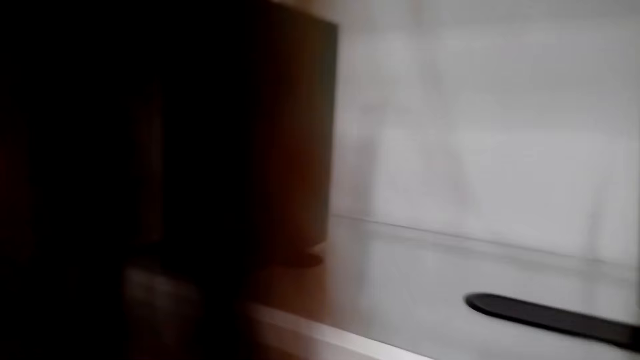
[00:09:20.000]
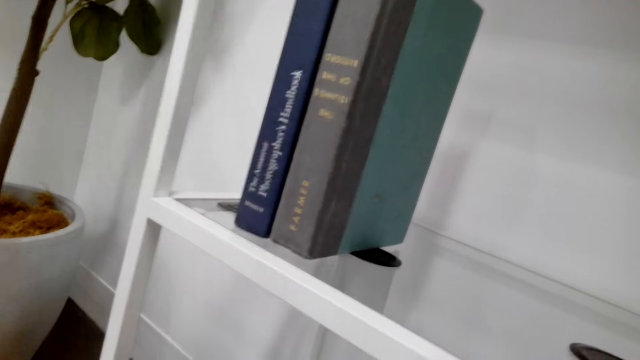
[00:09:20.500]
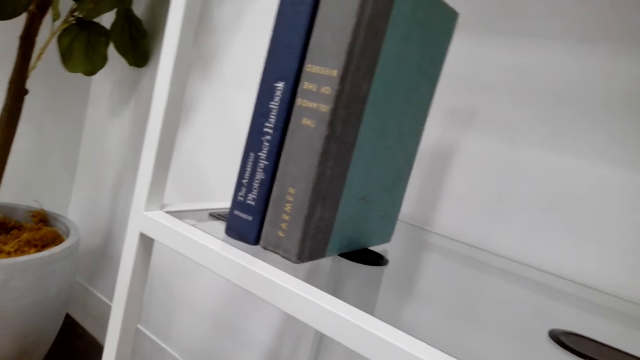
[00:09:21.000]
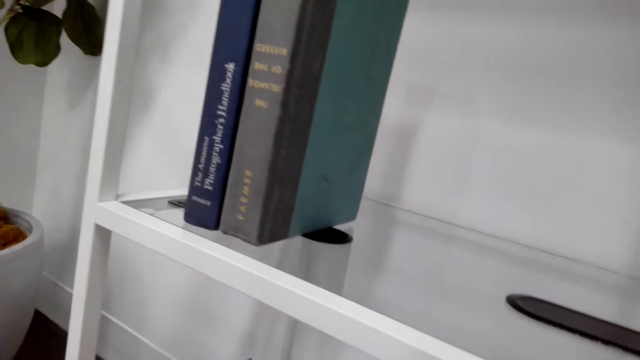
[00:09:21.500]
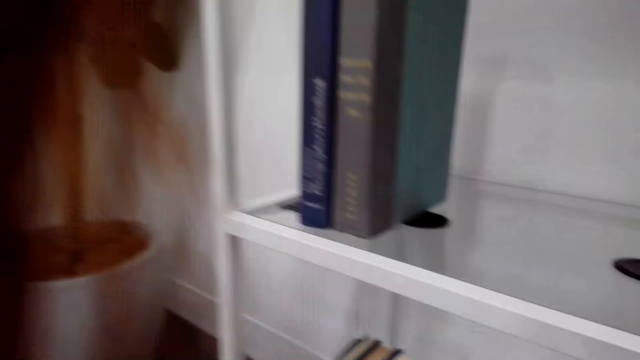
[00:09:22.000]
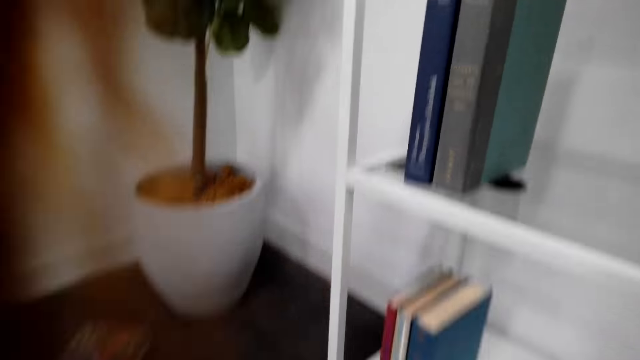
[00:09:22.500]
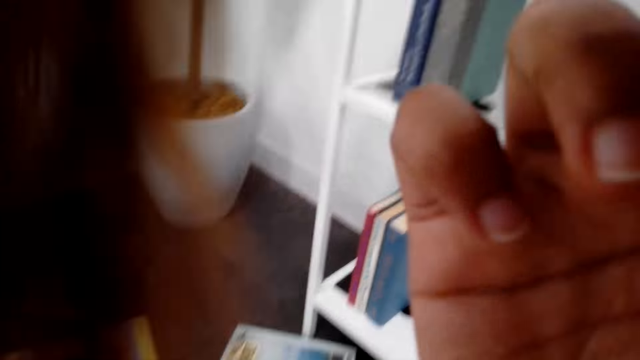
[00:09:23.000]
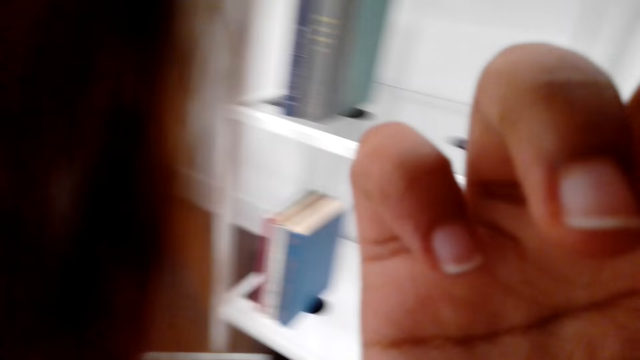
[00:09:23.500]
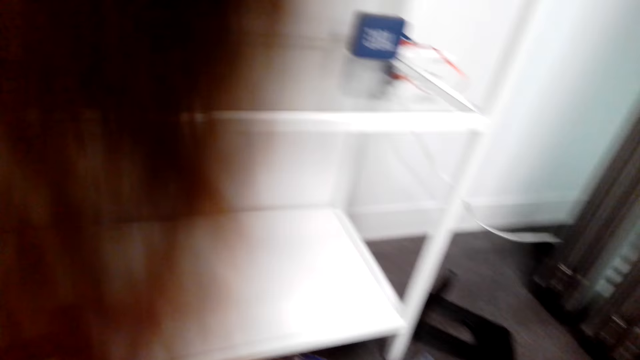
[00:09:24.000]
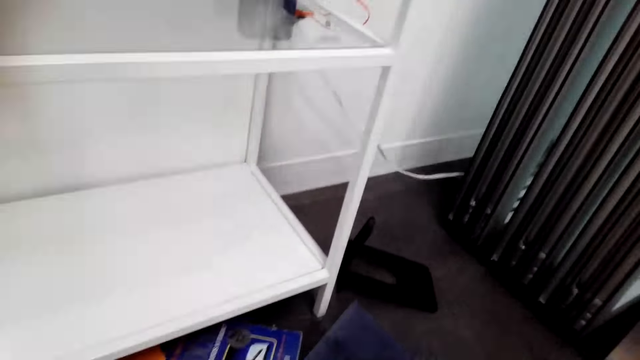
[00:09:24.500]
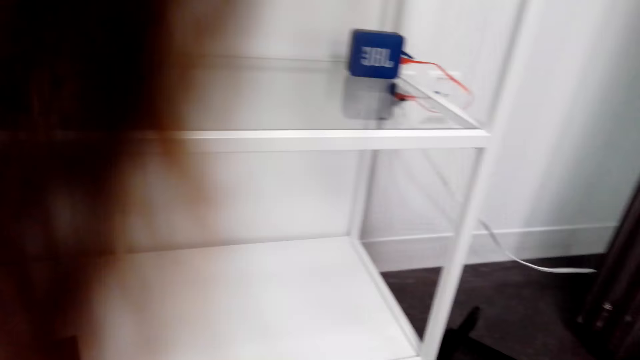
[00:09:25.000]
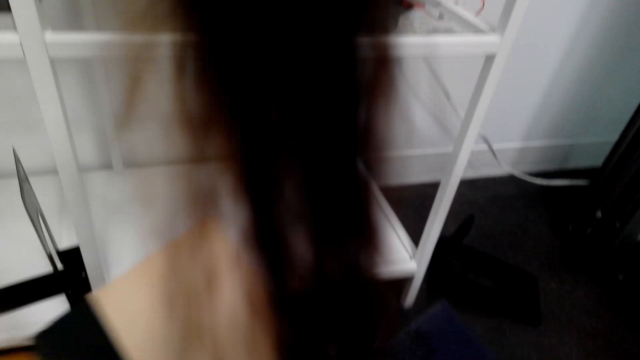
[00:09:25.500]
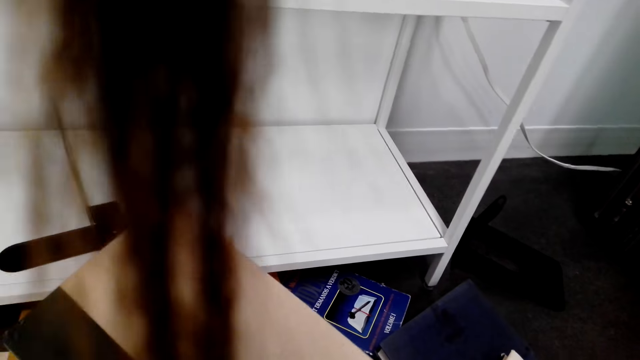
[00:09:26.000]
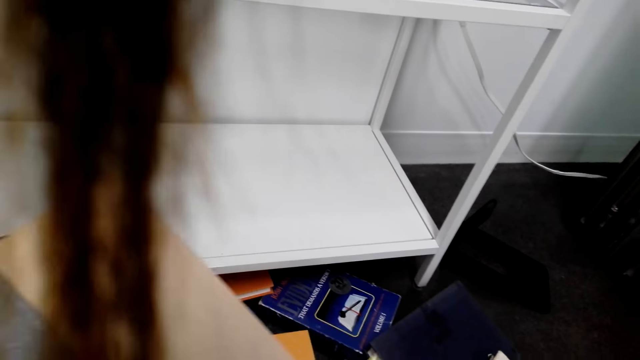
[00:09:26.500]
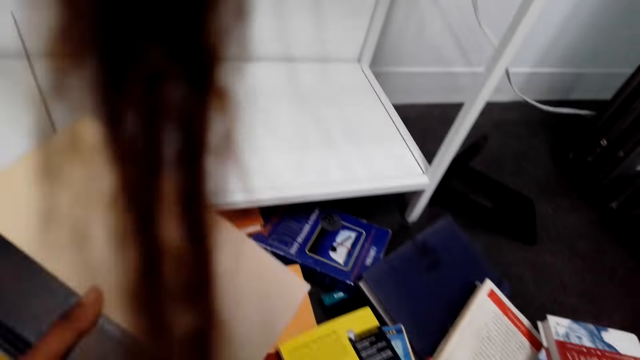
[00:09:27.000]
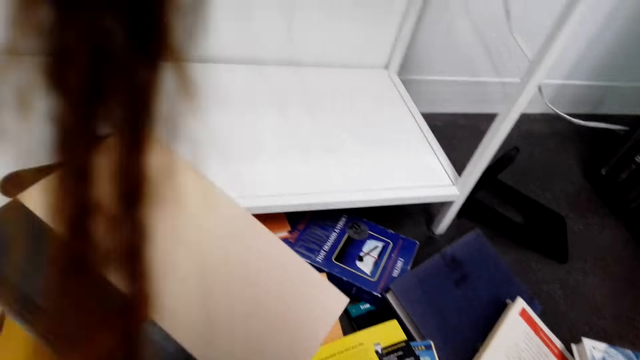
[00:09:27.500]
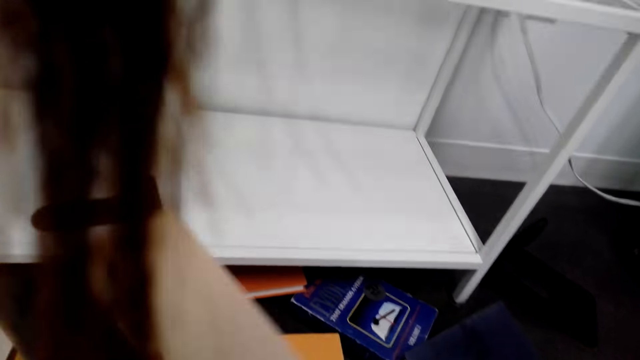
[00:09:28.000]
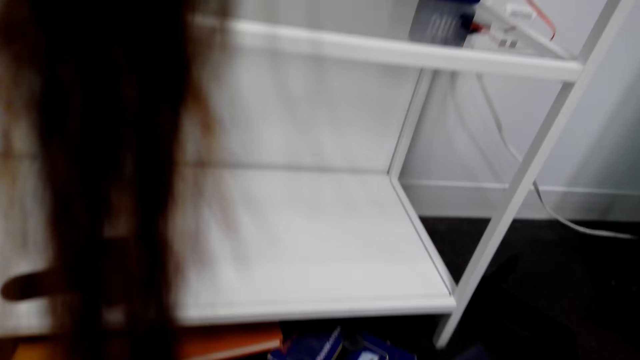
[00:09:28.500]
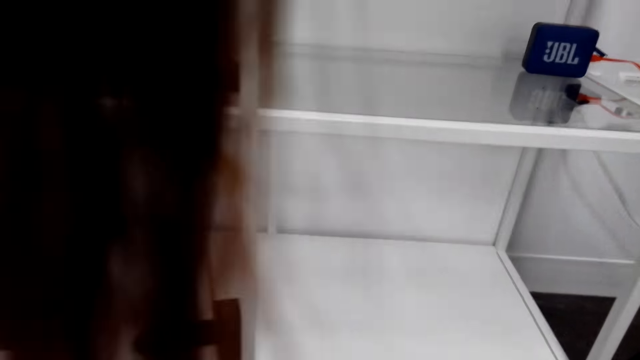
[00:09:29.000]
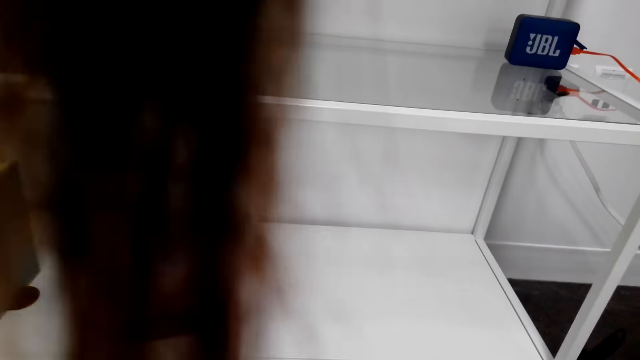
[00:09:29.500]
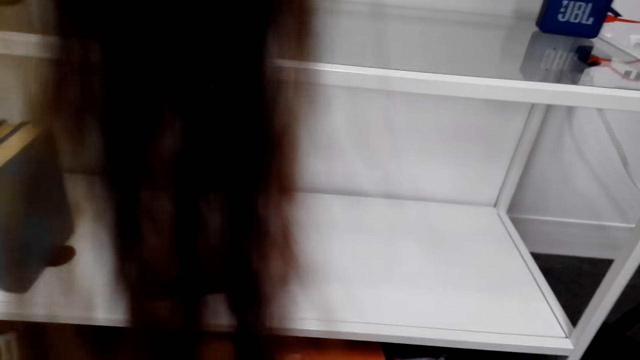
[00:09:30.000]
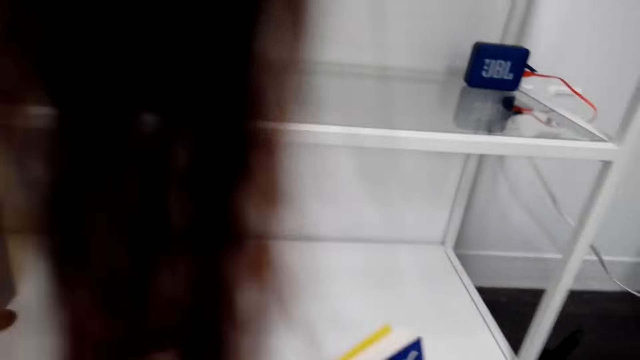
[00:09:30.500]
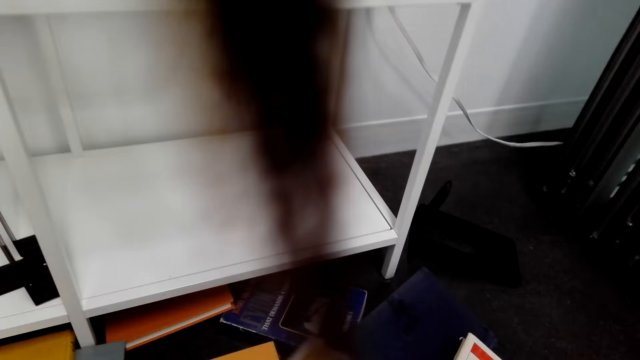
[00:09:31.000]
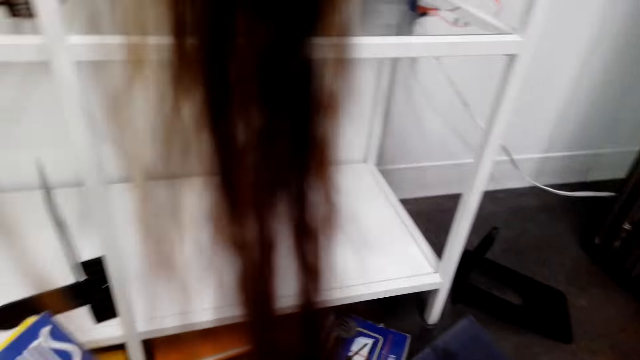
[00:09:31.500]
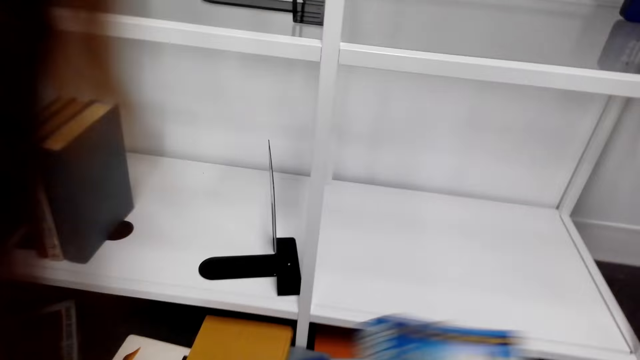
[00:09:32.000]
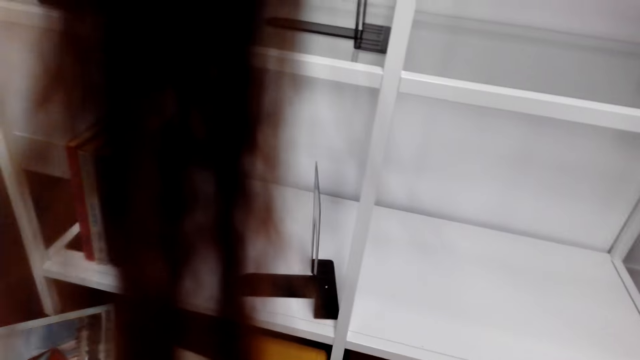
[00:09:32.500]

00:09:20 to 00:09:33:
The camera wearer arranges the books in the shelf. He lifts up his hand and puts down his hand. He picks up the books on the floor.

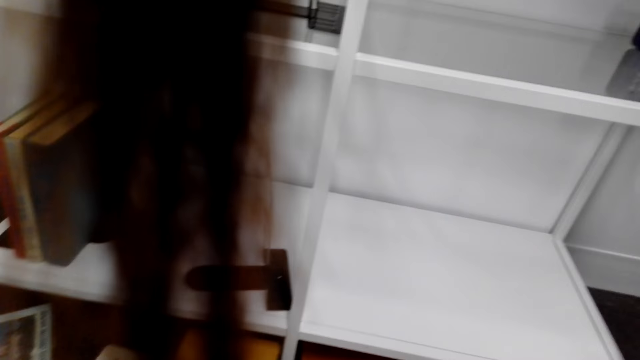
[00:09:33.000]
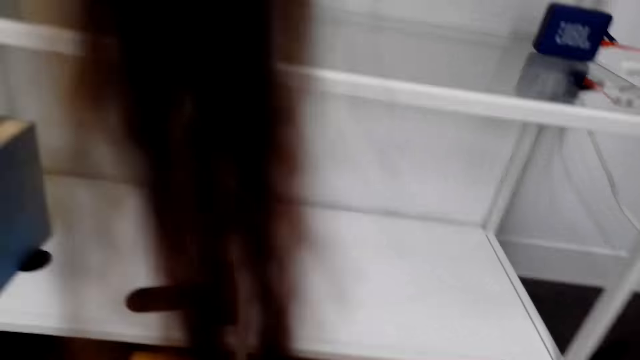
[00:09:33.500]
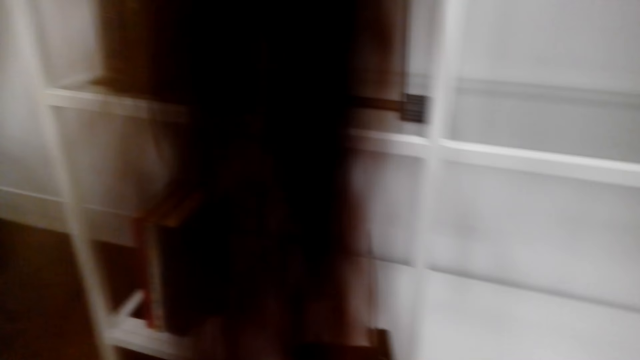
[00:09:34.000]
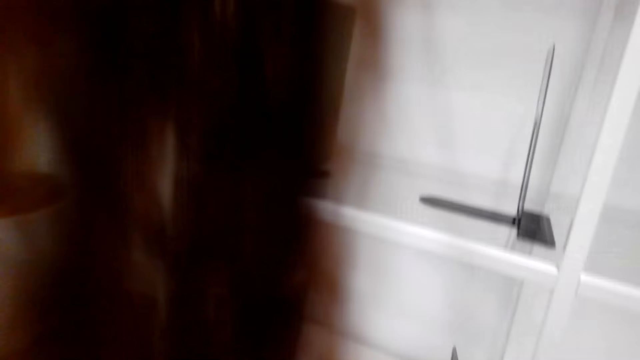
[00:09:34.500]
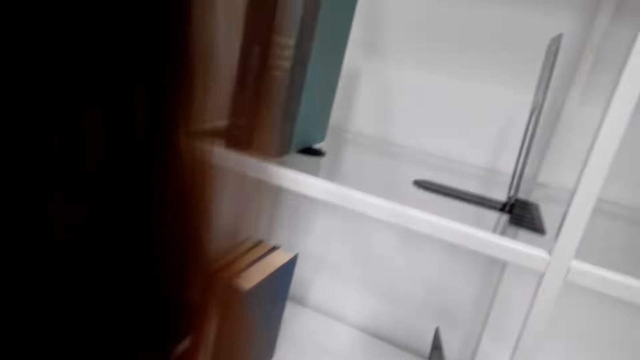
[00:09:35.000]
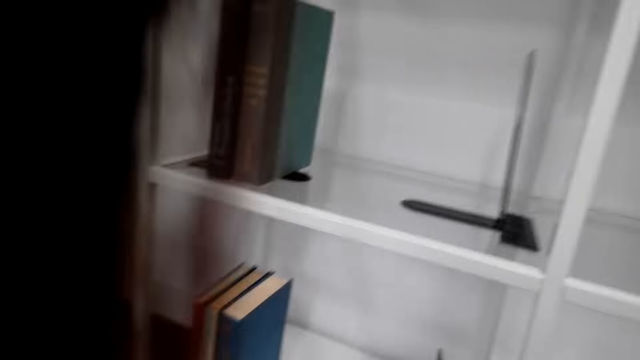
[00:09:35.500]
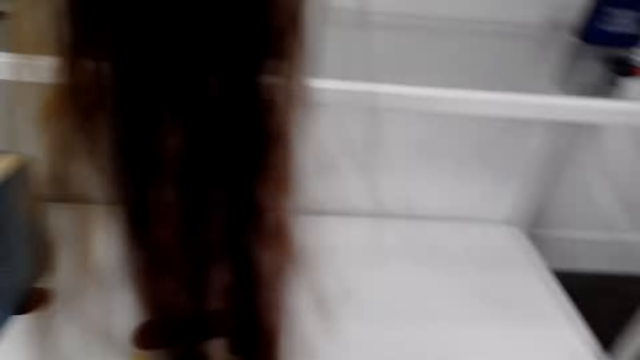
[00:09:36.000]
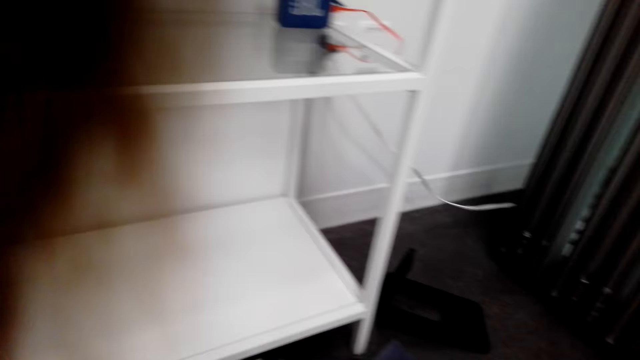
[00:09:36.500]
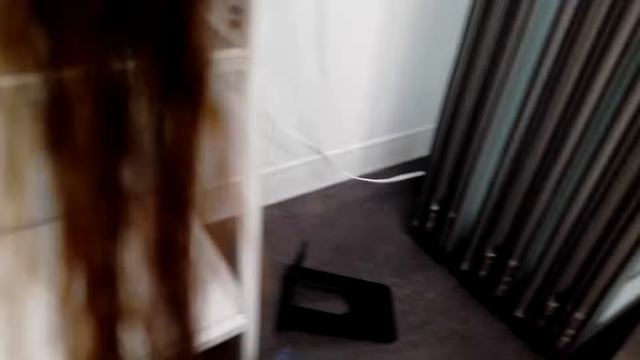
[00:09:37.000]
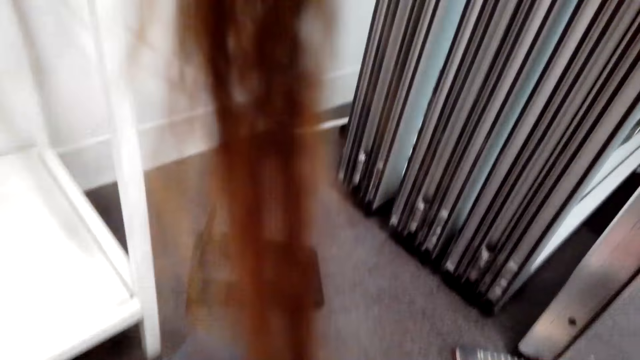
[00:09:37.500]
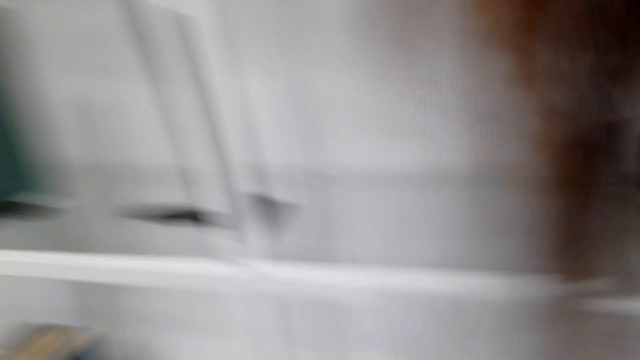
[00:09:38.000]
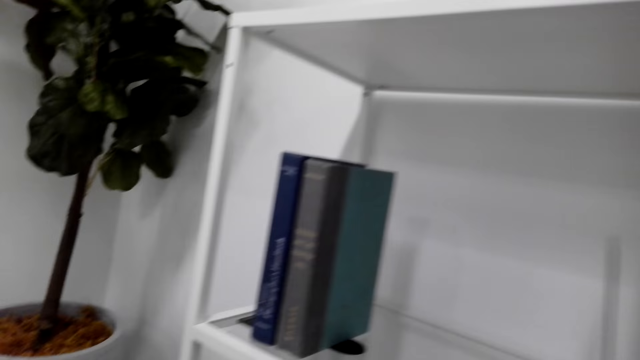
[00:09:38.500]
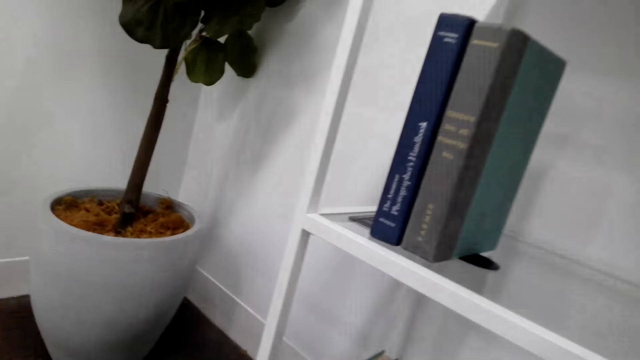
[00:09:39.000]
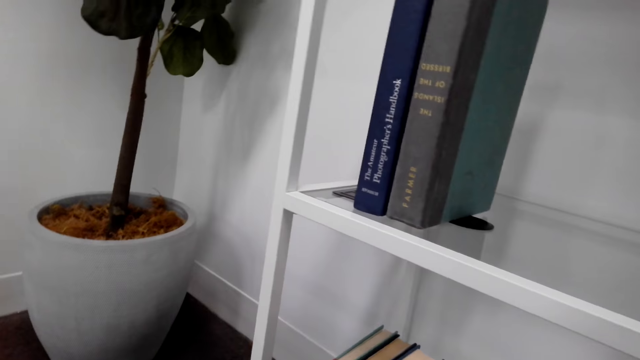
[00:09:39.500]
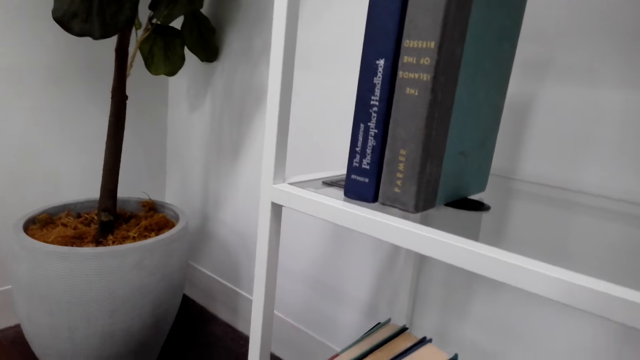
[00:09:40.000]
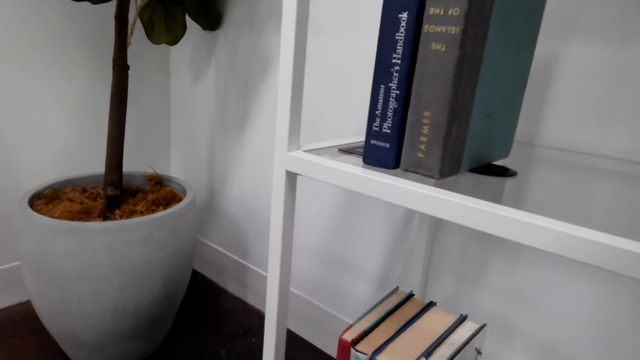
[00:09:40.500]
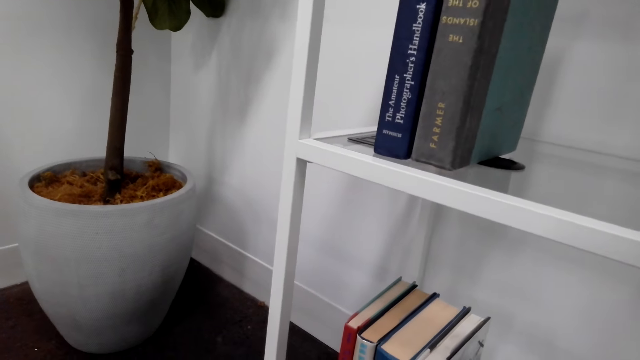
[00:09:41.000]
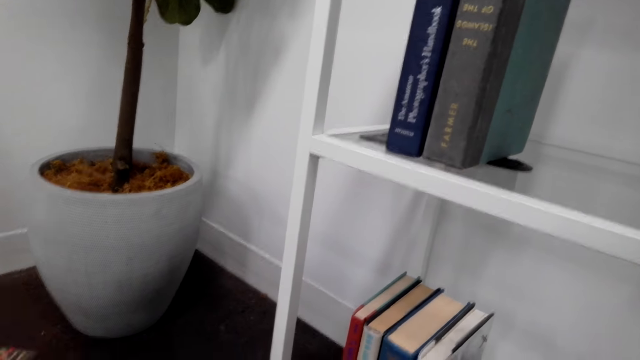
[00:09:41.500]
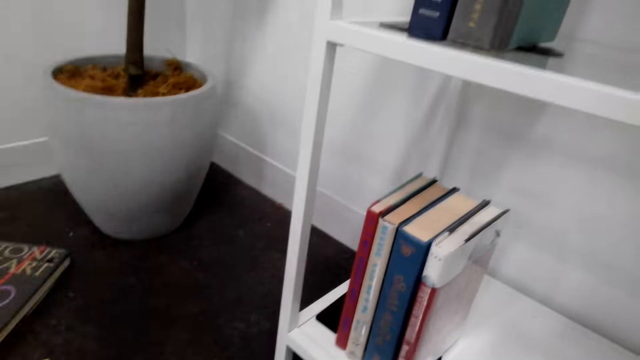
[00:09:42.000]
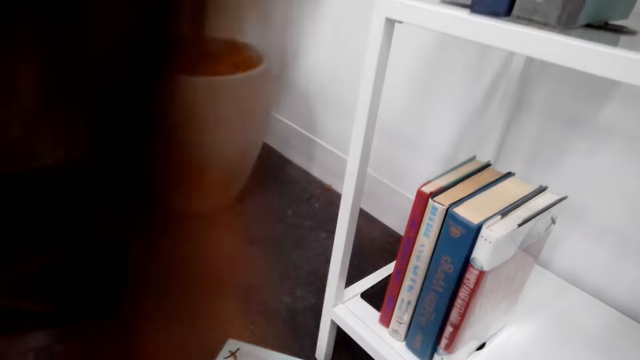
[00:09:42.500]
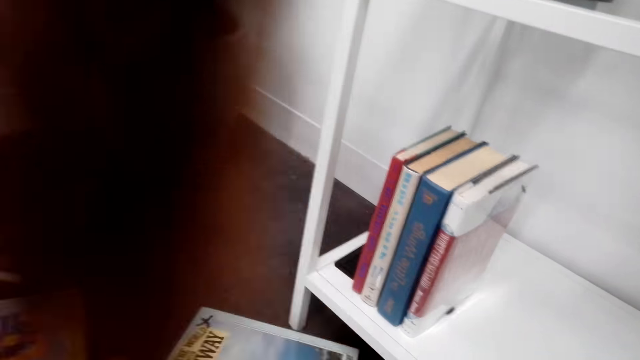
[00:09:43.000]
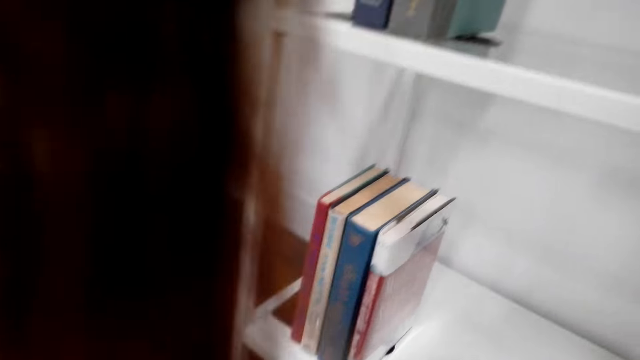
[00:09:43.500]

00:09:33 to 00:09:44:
The camera wearer puts the books in the shelf.
